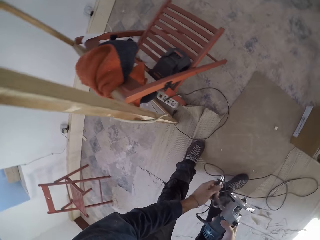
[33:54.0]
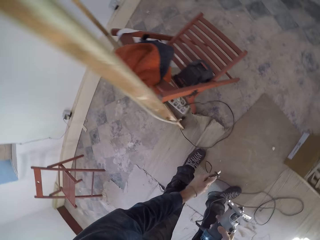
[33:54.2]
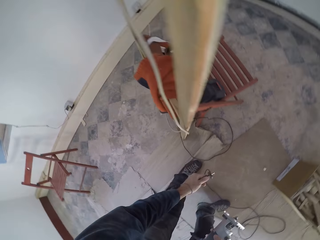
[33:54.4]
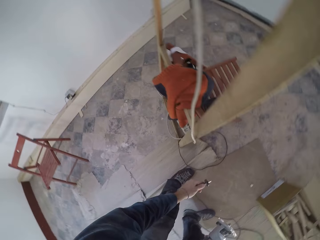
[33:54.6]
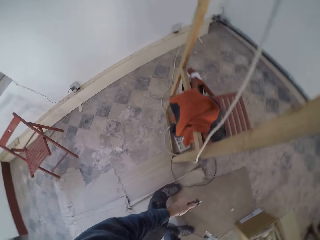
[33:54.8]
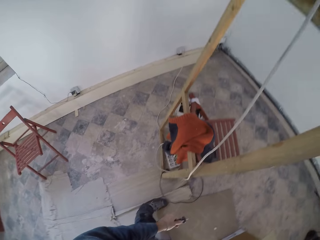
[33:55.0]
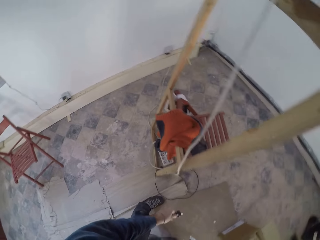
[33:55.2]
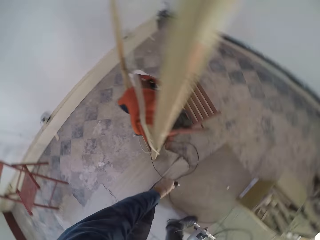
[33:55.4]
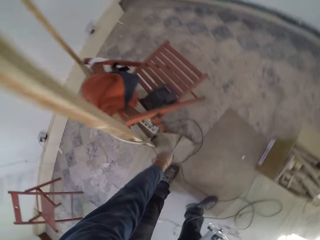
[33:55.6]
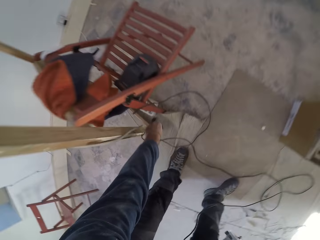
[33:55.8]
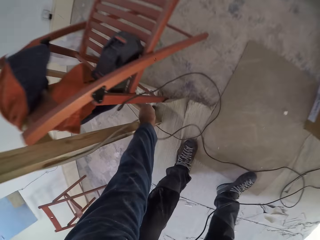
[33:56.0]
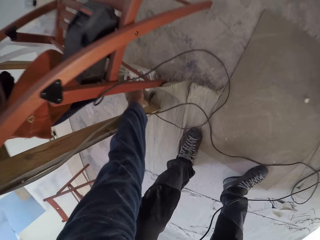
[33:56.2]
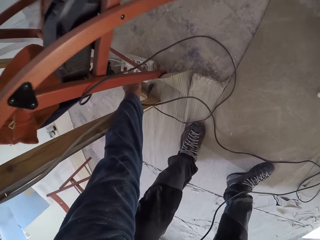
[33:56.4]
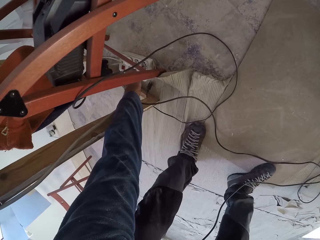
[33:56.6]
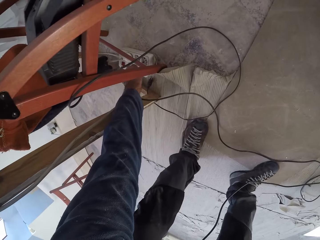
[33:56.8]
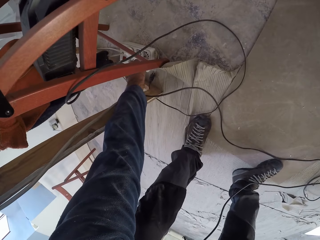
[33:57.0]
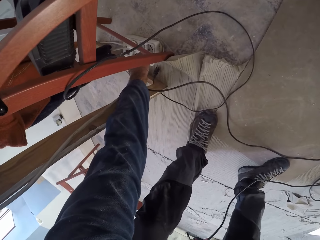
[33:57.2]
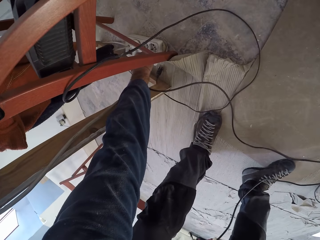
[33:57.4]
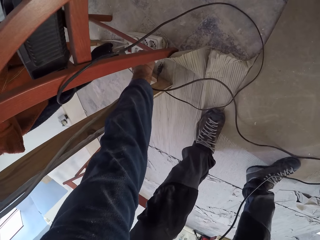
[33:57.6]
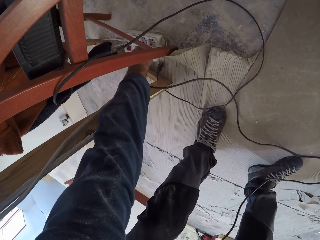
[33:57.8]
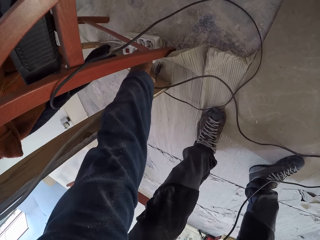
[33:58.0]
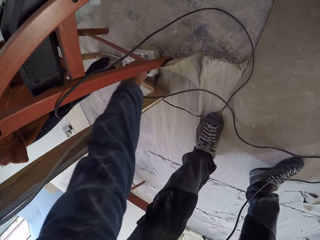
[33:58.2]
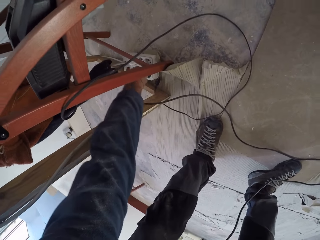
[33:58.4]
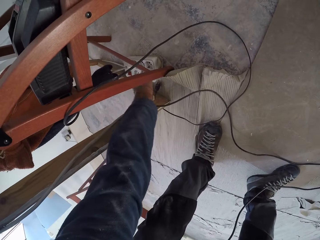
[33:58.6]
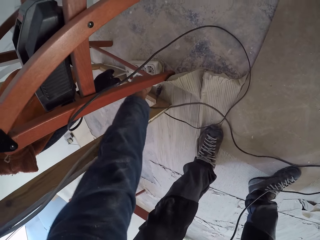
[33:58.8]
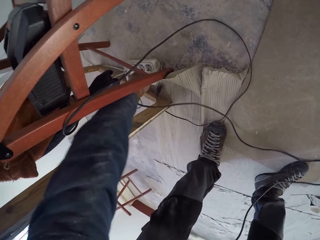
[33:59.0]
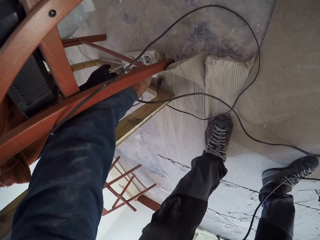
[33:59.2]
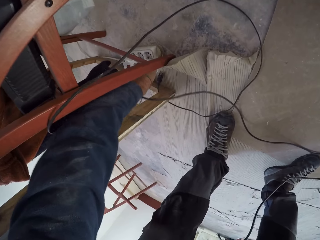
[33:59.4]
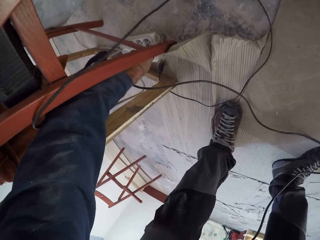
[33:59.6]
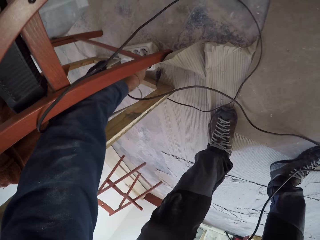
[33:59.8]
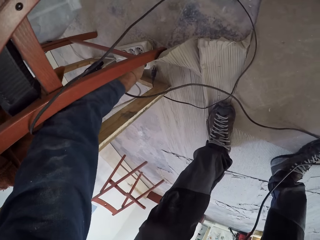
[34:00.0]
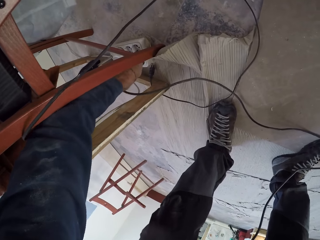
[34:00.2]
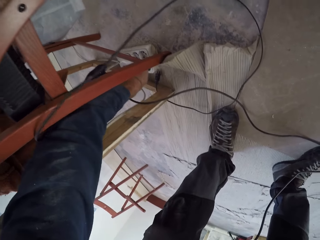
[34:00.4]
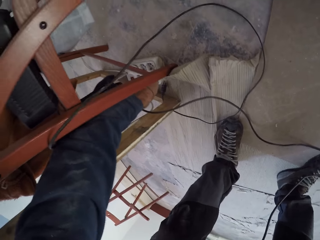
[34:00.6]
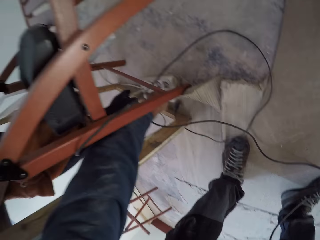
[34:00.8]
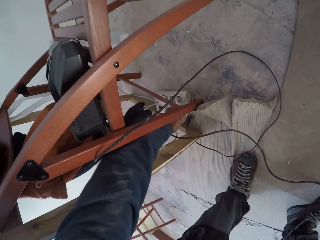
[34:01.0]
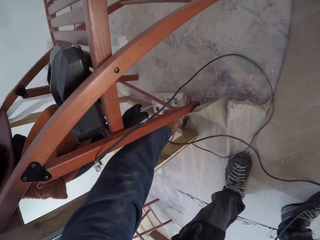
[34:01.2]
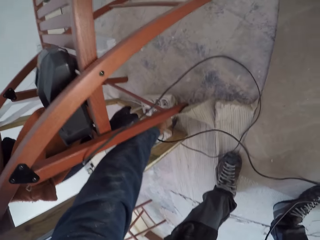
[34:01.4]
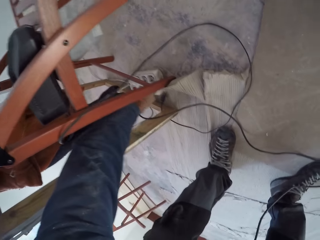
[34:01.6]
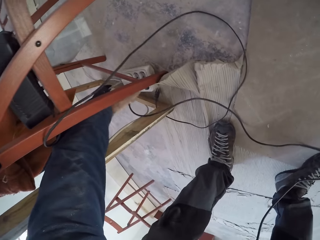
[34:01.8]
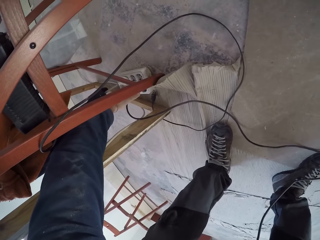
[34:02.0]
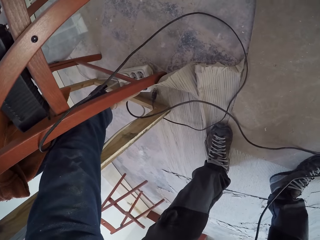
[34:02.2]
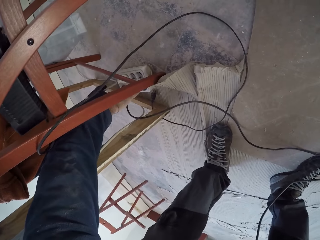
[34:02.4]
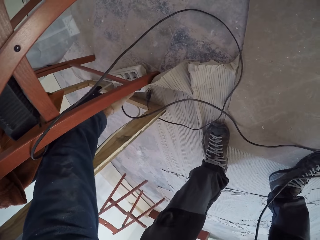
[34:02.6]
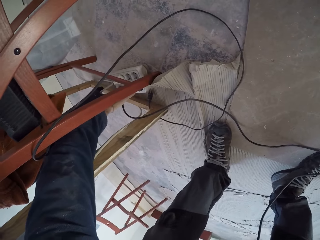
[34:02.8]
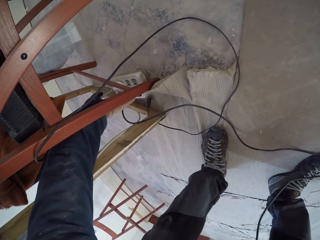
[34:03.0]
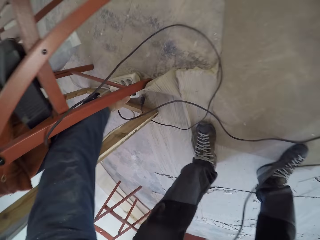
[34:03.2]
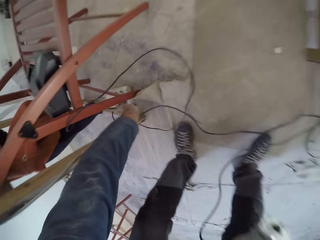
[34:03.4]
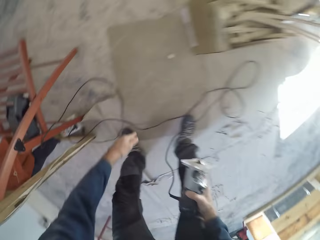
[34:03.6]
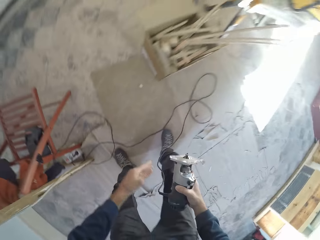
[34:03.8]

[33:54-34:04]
The camera wearer connects the plug to a socket with his left hand.

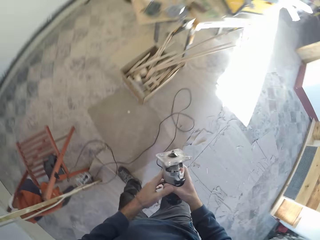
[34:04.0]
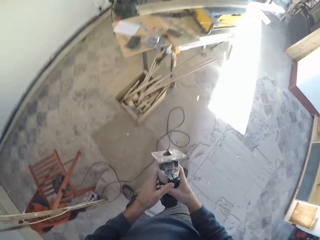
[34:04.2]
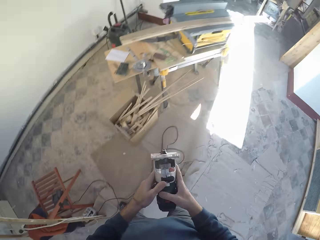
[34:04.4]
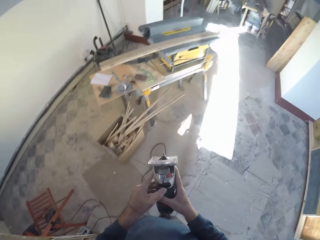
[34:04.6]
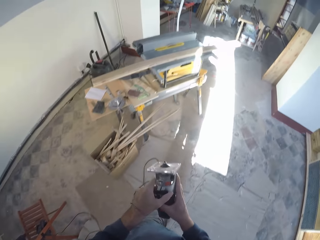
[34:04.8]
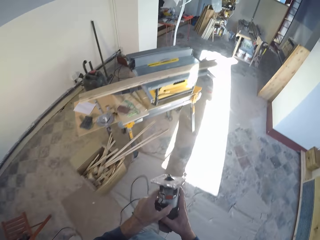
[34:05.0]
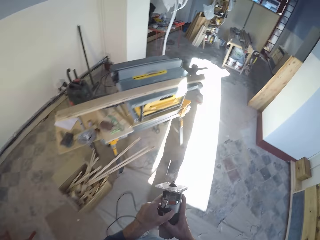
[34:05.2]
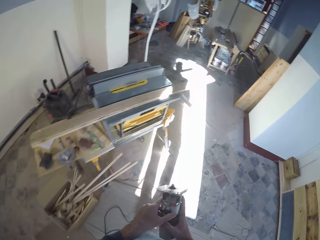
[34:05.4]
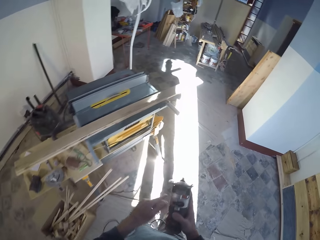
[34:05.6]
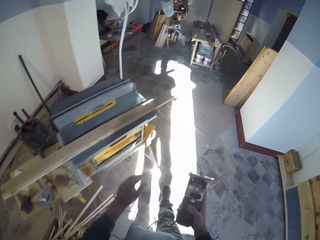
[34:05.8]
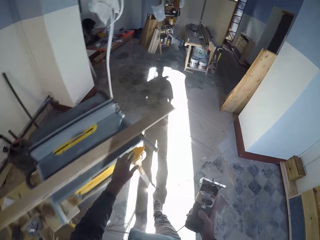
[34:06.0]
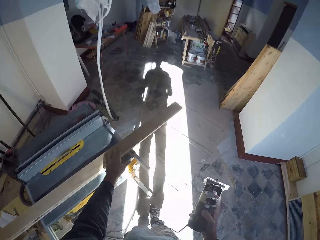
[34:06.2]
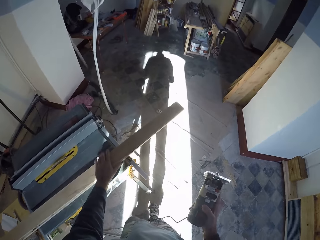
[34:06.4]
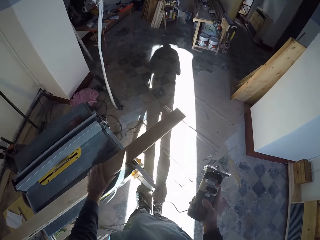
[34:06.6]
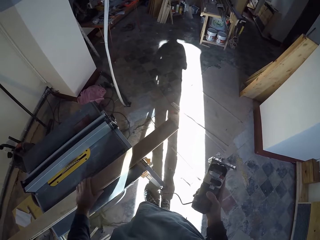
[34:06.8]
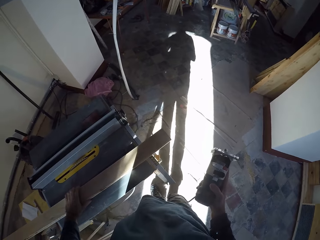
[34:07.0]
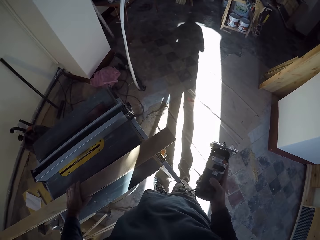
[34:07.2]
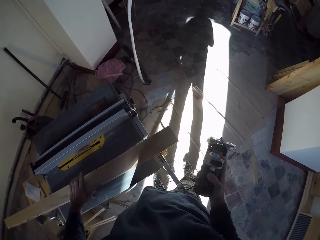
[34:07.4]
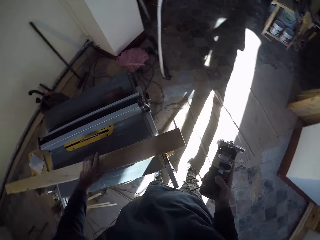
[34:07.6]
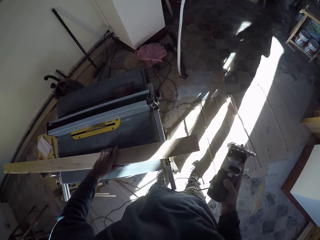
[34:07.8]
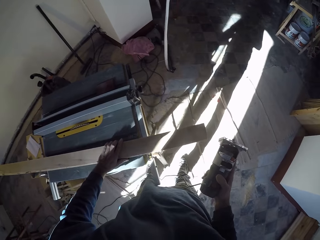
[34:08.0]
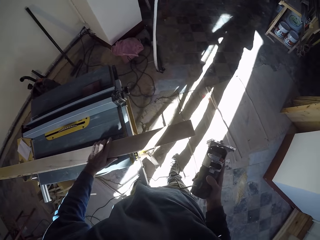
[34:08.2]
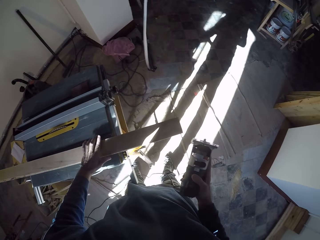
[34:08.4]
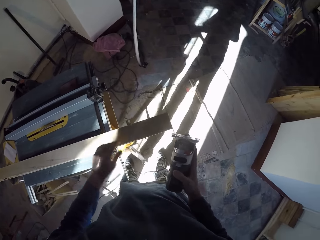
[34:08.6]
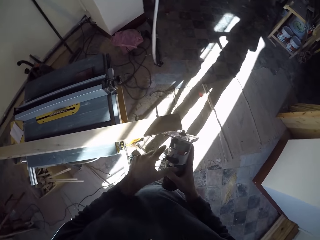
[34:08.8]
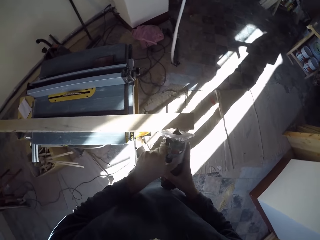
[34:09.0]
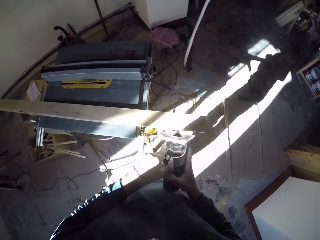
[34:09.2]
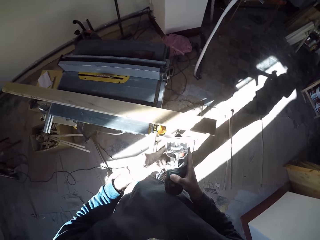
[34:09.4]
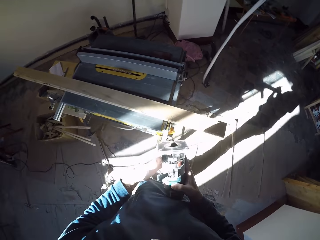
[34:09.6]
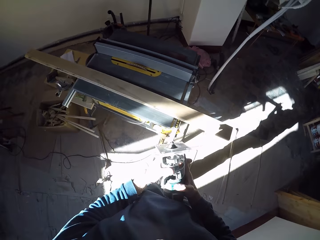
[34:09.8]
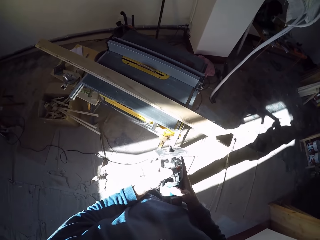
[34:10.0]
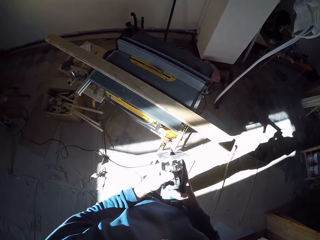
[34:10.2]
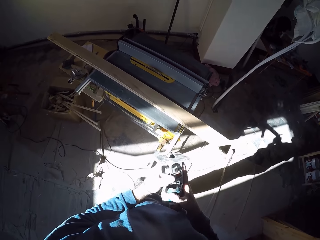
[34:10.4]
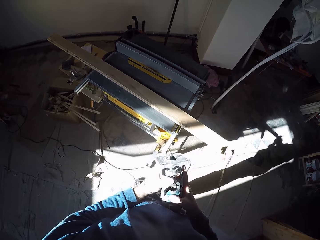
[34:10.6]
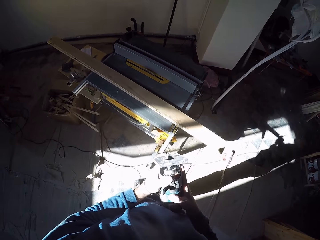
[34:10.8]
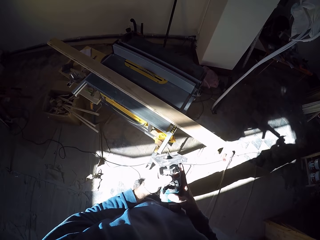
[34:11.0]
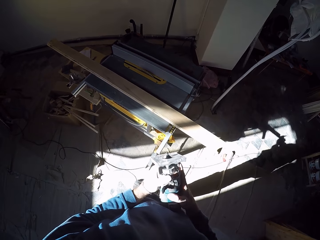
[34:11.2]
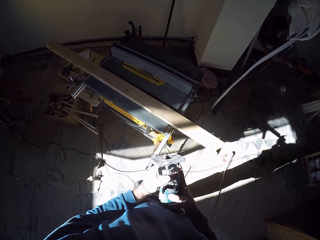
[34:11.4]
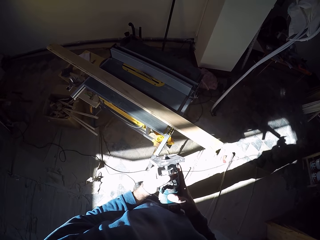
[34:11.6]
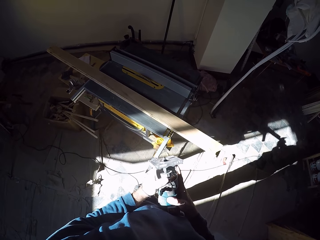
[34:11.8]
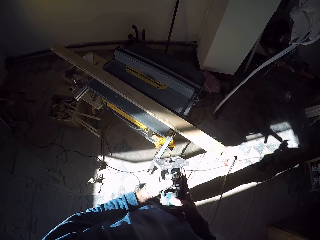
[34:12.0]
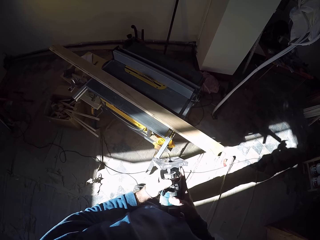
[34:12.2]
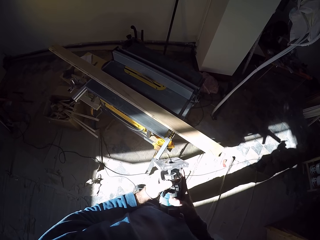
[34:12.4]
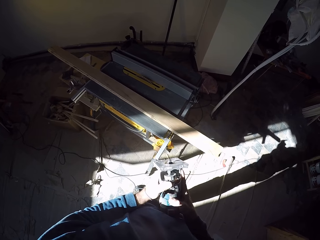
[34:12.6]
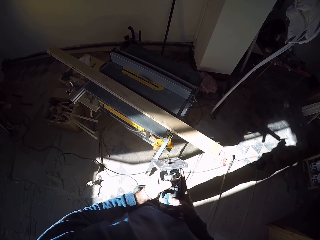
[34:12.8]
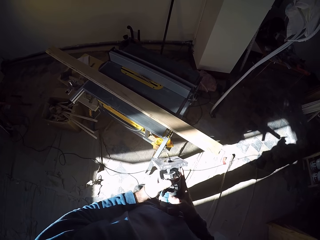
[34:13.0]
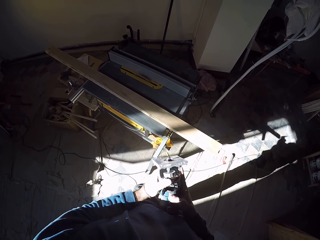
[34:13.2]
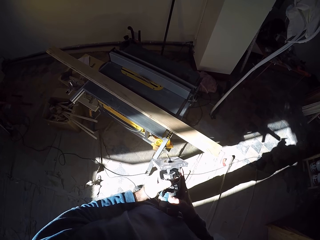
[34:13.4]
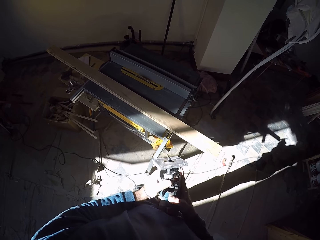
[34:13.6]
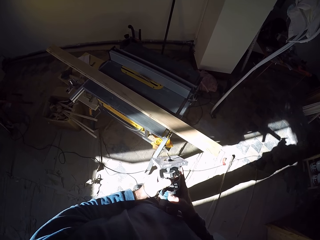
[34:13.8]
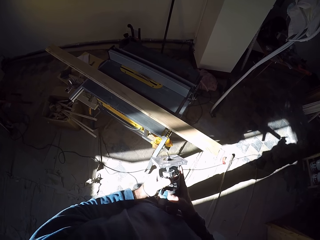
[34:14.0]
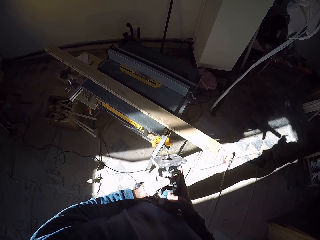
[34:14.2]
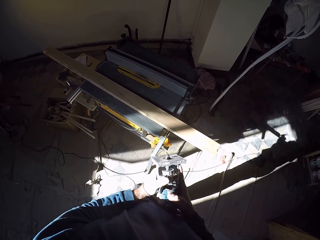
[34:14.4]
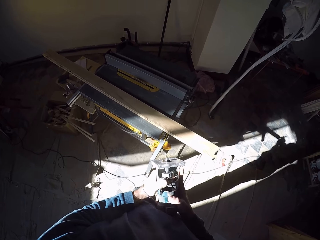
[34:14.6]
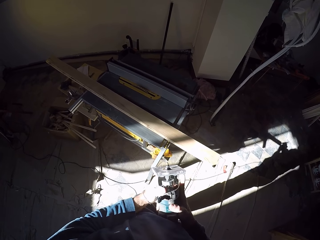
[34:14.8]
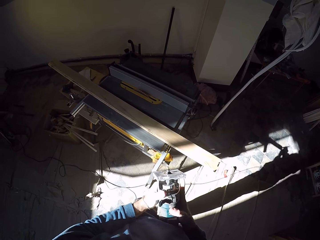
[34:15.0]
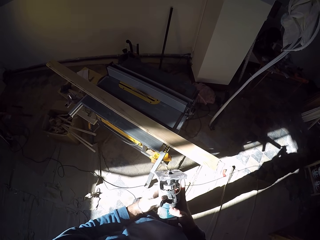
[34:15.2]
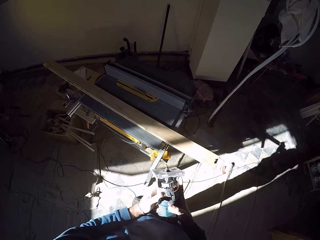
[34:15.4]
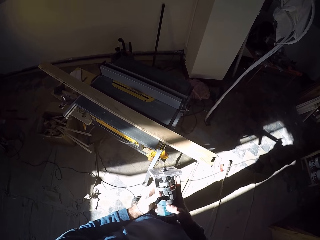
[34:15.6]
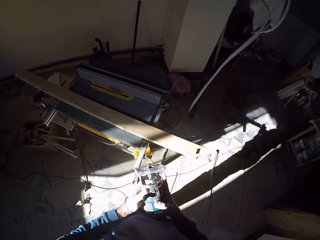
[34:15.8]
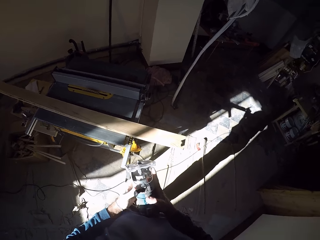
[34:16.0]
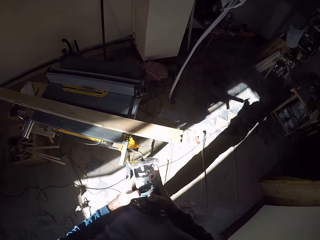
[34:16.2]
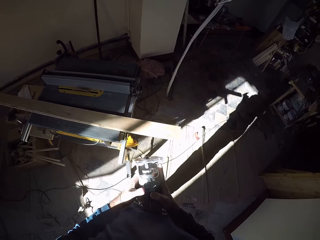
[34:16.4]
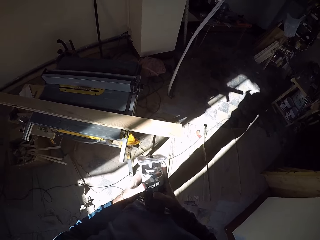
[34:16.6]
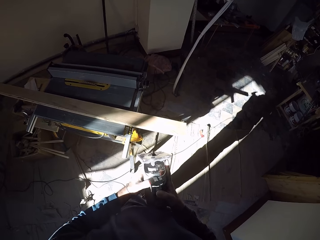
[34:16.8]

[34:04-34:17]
The camera wearer moves the piece of lumber. They hold the power drill with both hands.
